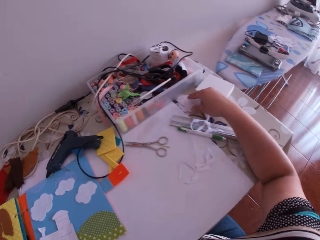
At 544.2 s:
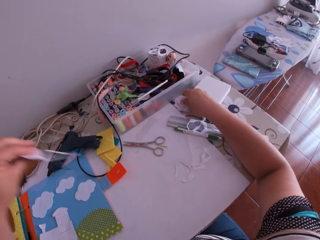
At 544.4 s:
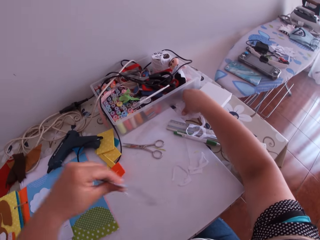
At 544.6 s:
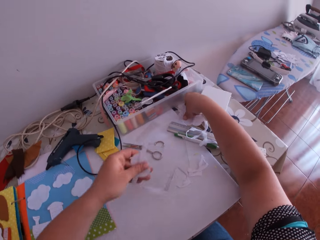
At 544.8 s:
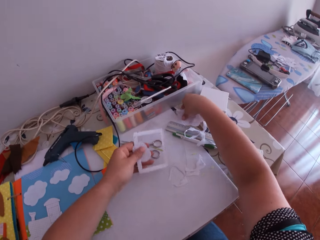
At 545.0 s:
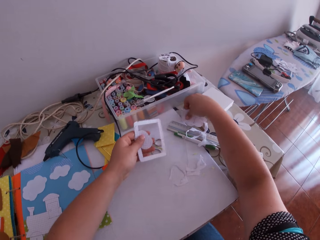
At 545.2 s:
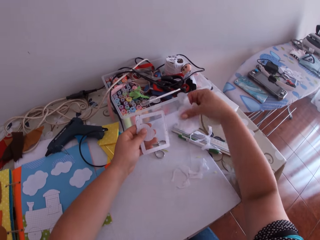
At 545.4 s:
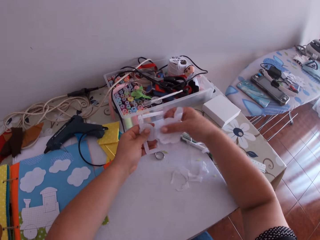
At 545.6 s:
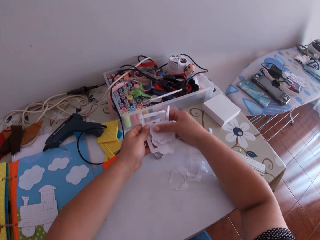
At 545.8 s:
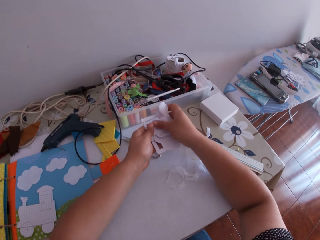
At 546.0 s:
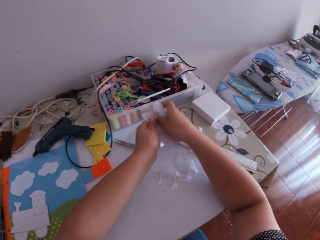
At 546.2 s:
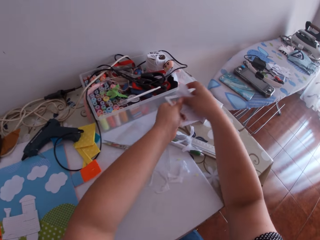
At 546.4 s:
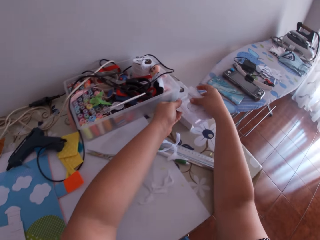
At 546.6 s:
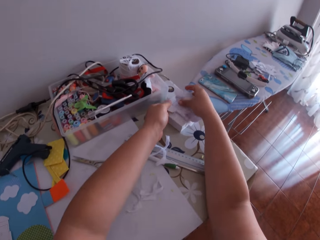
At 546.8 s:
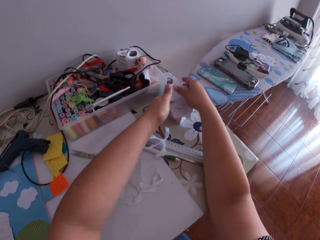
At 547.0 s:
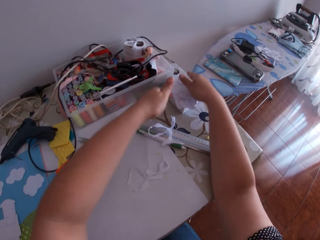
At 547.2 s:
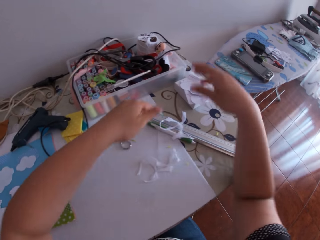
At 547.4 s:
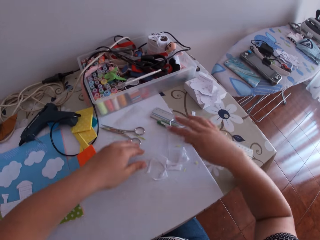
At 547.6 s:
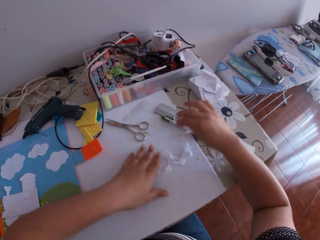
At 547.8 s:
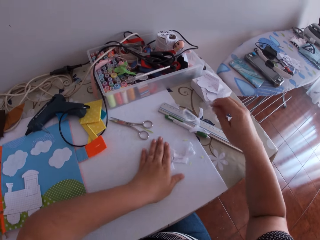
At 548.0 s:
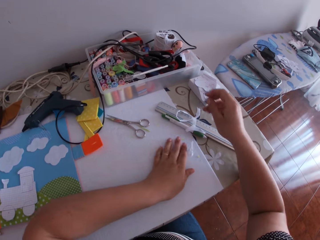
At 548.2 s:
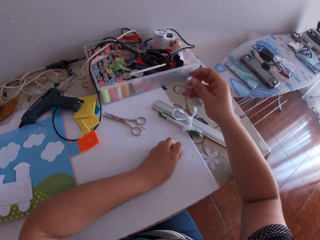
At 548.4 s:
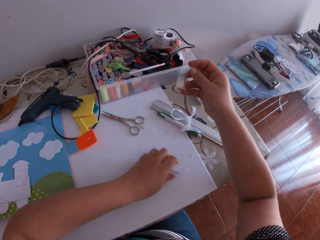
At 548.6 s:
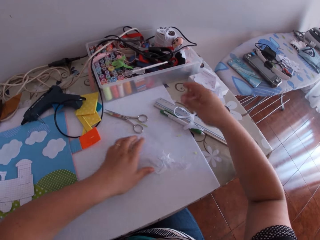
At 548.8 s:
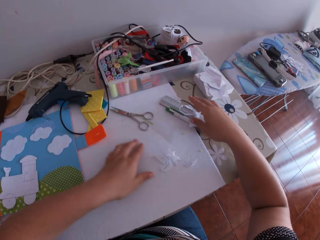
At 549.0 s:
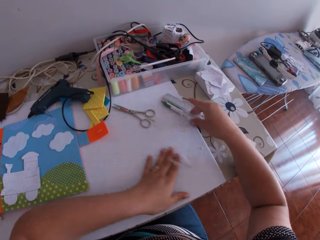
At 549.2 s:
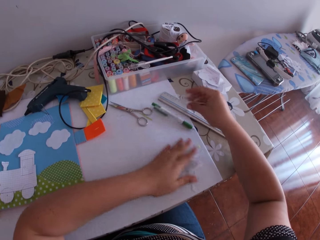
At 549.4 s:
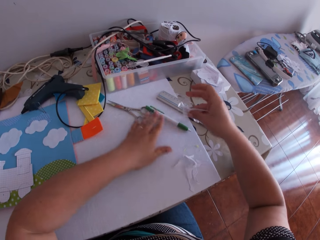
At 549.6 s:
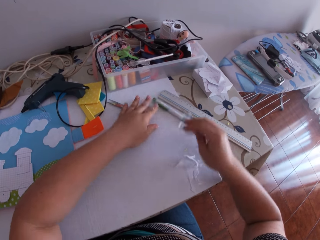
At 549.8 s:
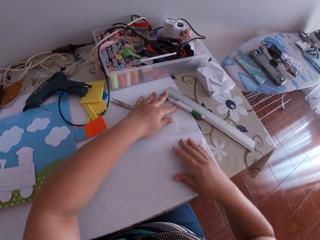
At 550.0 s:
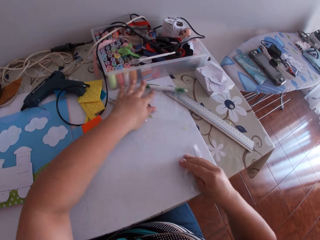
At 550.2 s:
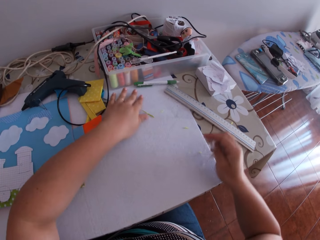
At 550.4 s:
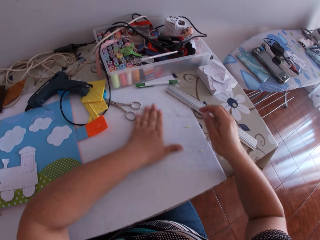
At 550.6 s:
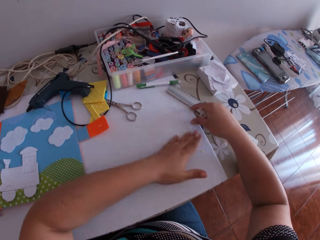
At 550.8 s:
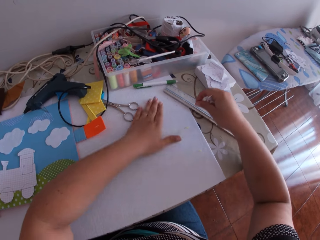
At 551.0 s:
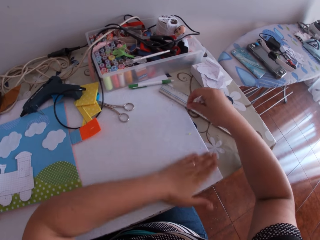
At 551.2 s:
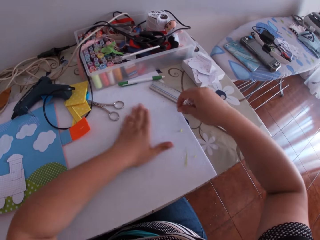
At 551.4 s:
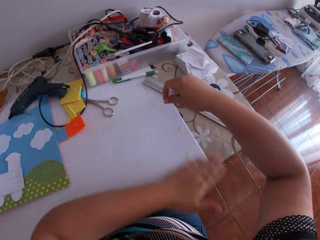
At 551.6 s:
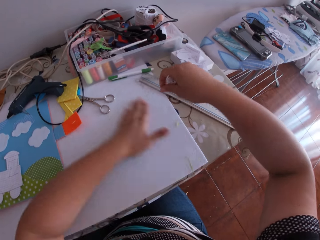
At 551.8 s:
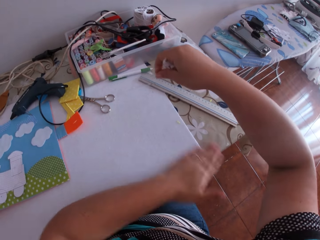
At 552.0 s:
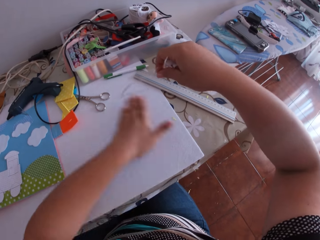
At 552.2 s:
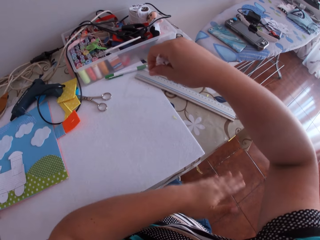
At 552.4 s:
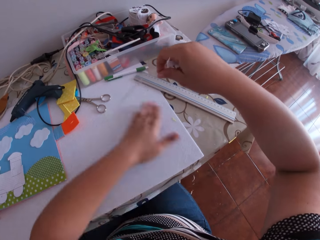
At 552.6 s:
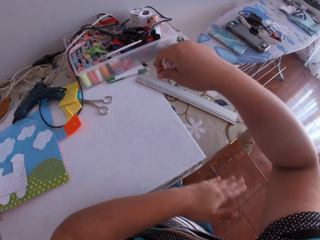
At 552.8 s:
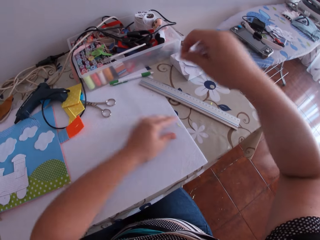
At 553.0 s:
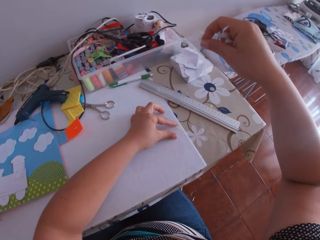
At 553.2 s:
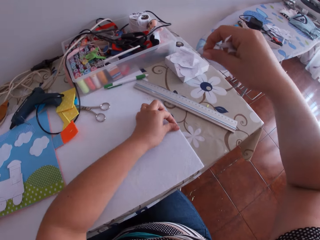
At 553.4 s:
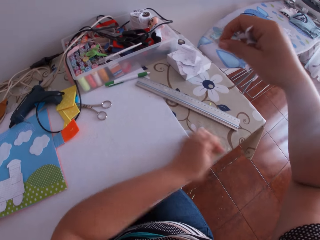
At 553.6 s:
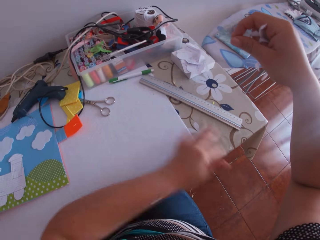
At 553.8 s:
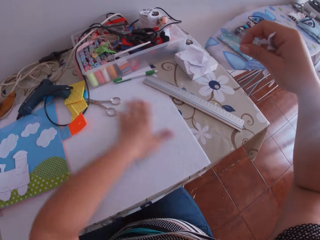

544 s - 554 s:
The camera wearer picks up a paper on the table with her left hand. She swings her hand. She picks up a paper on the table with her right hand. She puts the papers together with both hands. She holds the pieces of paper. She swings her hand. She drops the papers with both hands. She swings her hand. She clears the table with both hands. She touches the pieces of paper. She swings her hand. She touches the desk. She picks up pieces of paper. She swings her hand.

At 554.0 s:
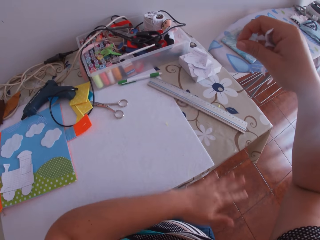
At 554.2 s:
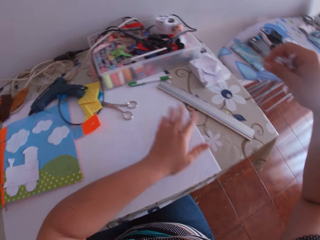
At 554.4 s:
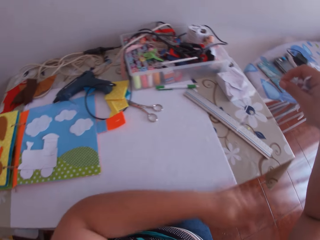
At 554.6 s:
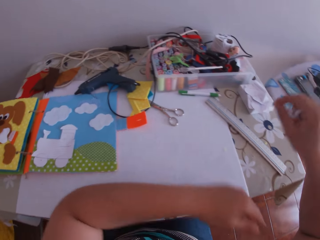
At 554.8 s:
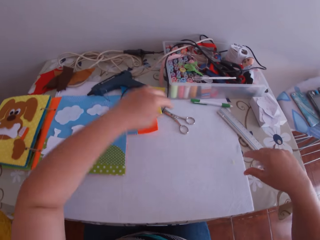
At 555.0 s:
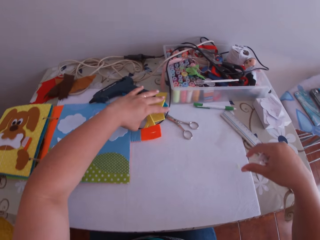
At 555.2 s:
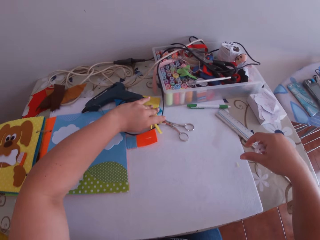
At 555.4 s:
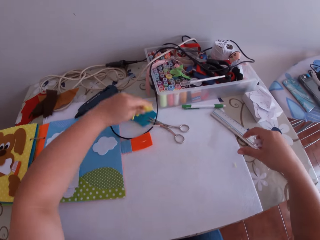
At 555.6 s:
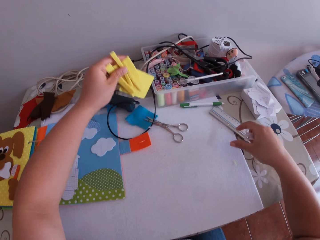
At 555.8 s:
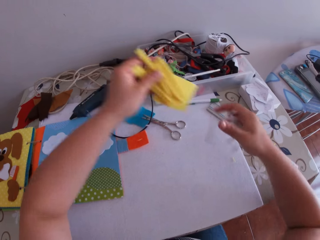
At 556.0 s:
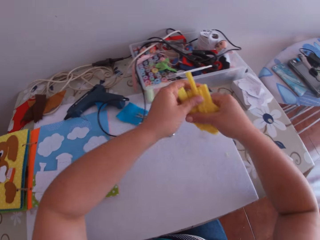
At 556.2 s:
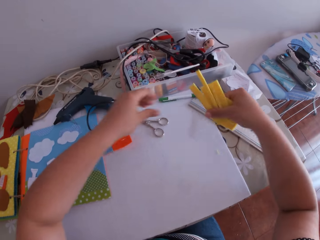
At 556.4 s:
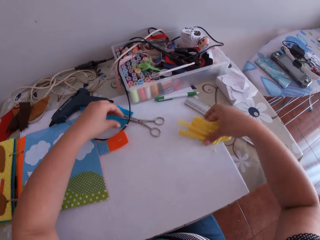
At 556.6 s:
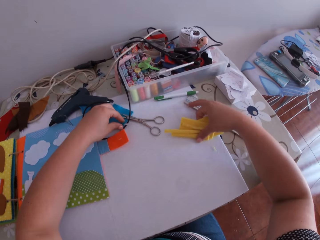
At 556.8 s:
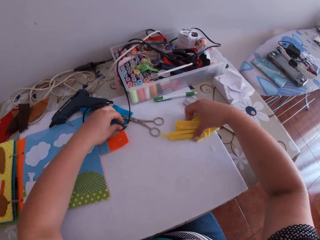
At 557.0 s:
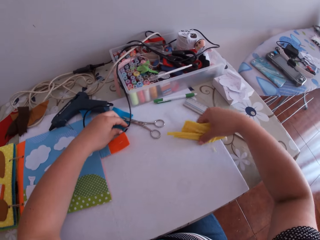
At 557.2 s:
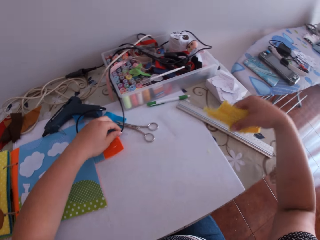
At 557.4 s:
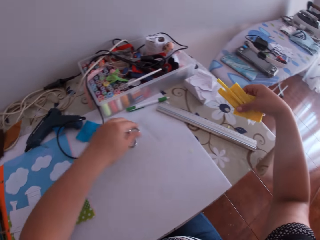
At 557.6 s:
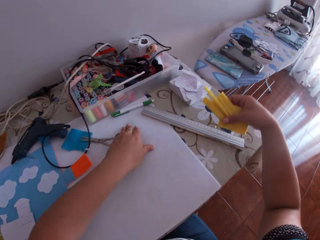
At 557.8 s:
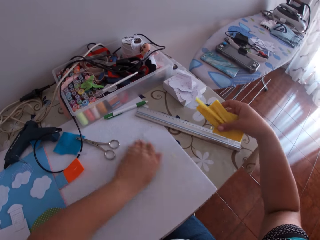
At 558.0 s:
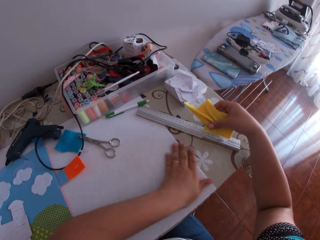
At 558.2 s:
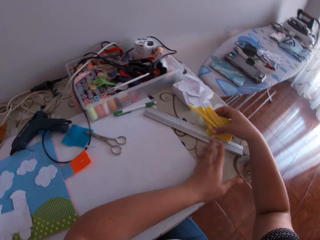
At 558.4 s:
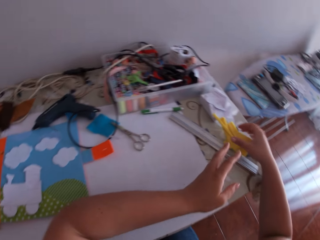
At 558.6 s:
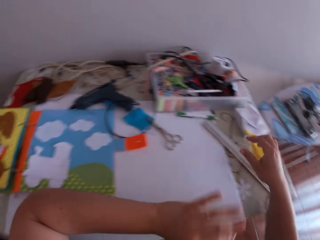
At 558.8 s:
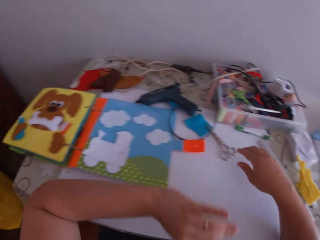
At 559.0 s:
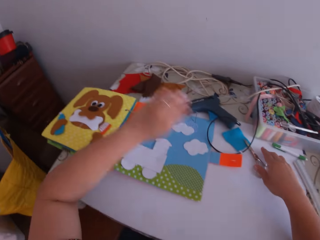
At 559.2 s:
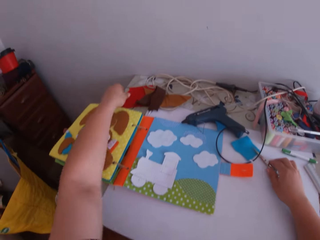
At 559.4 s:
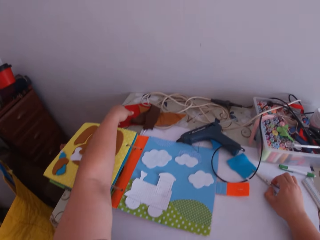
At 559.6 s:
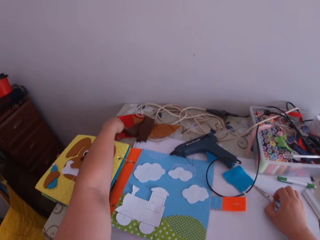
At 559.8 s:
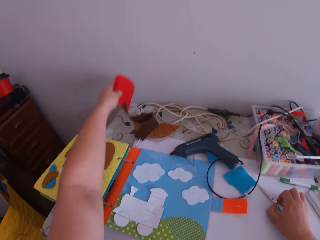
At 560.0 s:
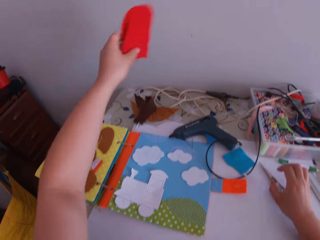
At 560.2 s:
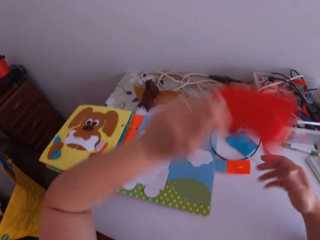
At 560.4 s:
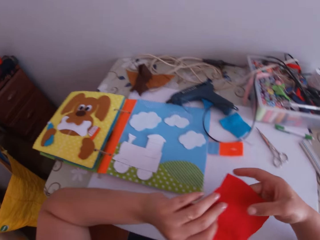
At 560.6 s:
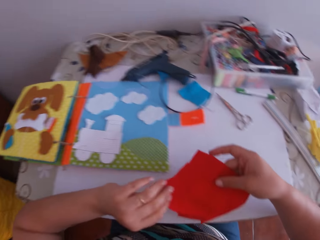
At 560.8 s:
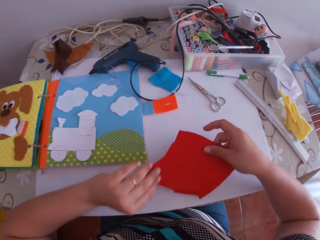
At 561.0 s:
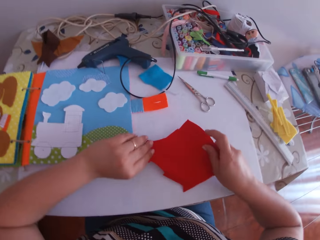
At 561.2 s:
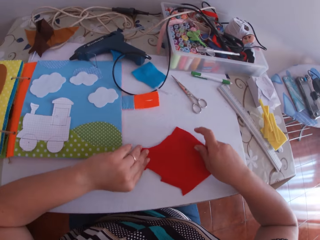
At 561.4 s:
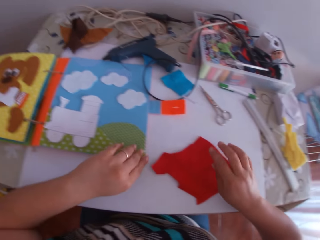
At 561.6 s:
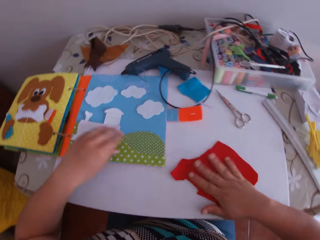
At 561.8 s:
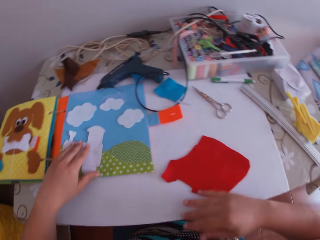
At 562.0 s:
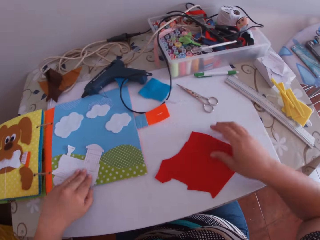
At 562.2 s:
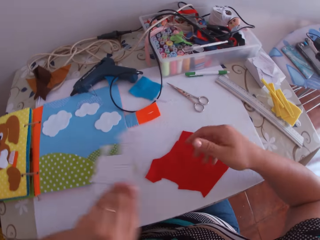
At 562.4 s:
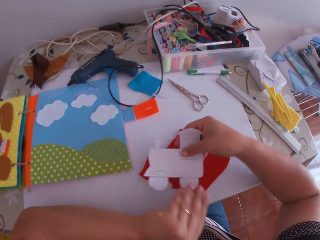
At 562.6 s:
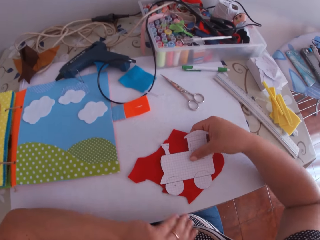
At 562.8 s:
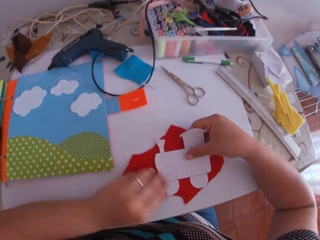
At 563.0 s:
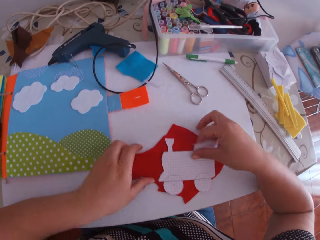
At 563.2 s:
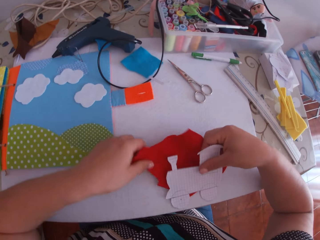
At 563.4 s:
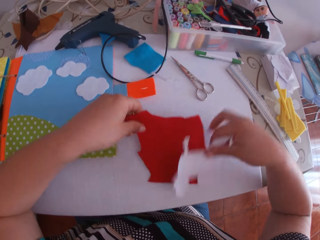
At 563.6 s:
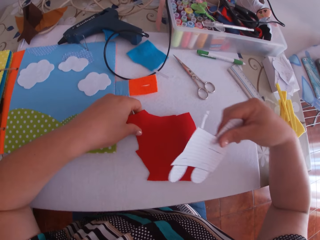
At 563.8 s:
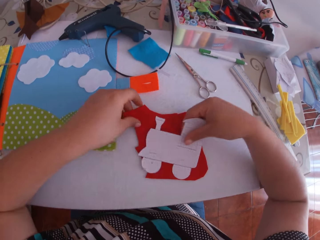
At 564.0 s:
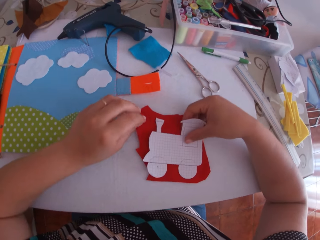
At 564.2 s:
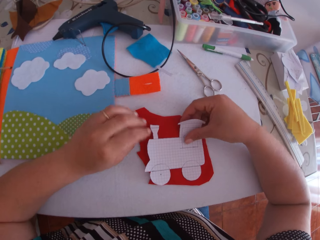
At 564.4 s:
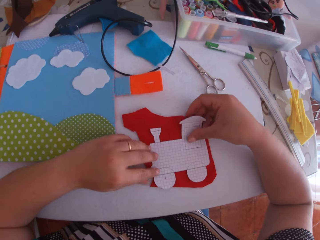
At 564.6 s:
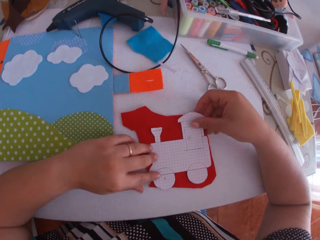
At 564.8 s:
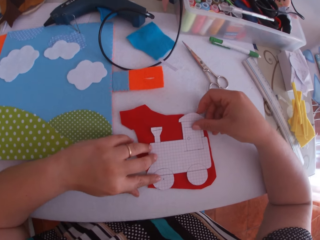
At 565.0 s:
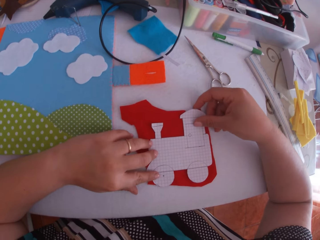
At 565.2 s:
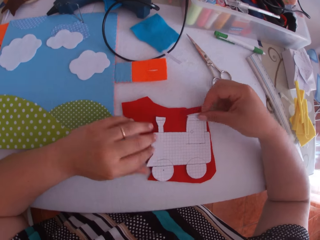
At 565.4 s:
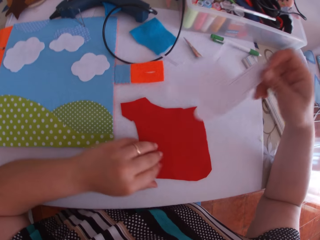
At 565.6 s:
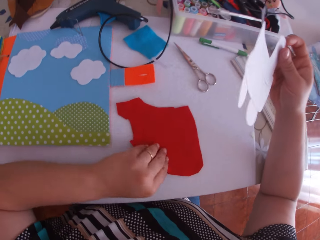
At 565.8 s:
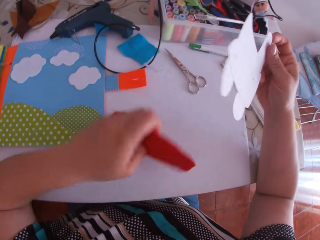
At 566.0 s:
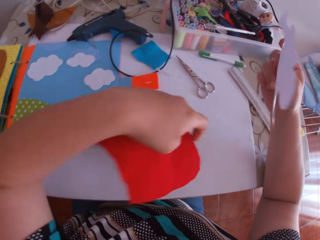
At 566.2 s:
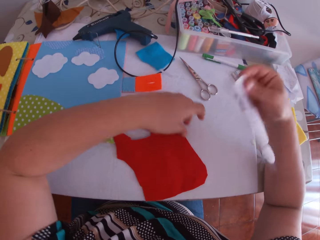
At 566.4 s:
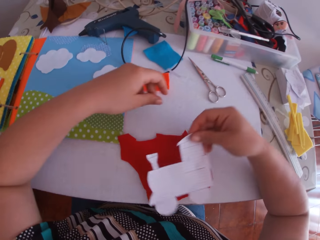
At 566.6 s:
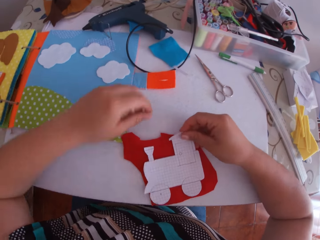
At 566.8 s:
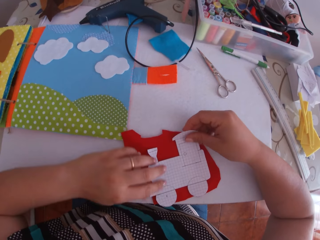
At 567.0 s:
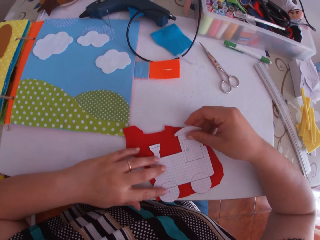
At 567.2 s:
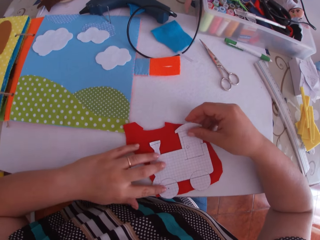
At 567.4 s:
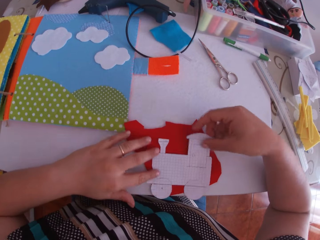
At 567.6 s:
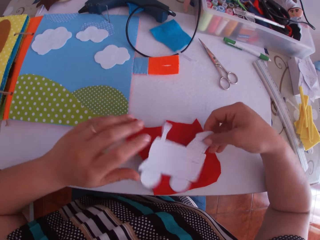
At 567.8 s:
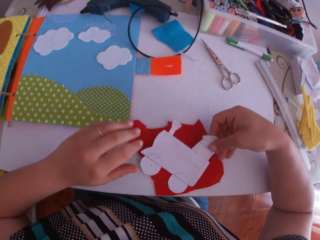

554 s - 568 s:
The camera wearer picks up pieces of yellow cardboard or felt material from the table with her left hand. She passes the pieces of yellow cardboard from her left hand to her right hand. She holds the felt material with the right hand. She swings her hand. She drops the felt materials. She swings her hand. She wipes the table with her left hand. She places the pieces of yellow cardboard on the table with her right hand. She swings her hand. She picks up a piece of red cardboard from the table with her left hand. She swings her hand. She holds the piece of red cardboard with both hands. She places the piece of red cardboard on the table with both hands. She swings her hand. She picks up a piece of white cardboard or paper train craft with her left hand. She passes the piece of white cardboard from her left hand to her right hand. She places the piece of white cardboard on the red cardboard on the table with her right hand. She swings her hand. She moves the felt material. She lifts the white cardboard with her right hand. She drops the paper train craft, touches the paper train craft, and picks up the paper train craft. She lifts the red and white cardboard with both hands. She turns the felt material. She swings her hand. She places the white cardboard on the red cardboard on the table with both hands. She turns the paper craft train.
